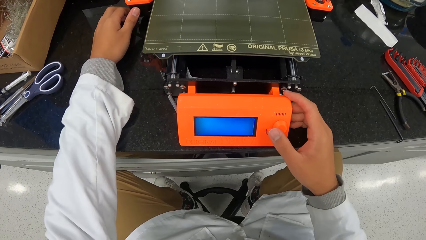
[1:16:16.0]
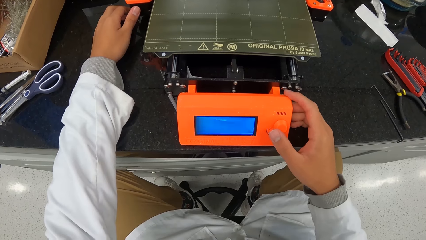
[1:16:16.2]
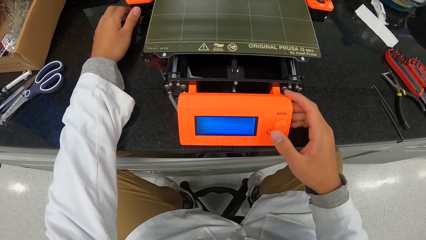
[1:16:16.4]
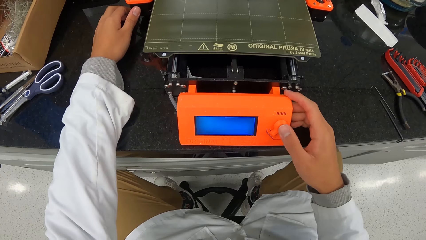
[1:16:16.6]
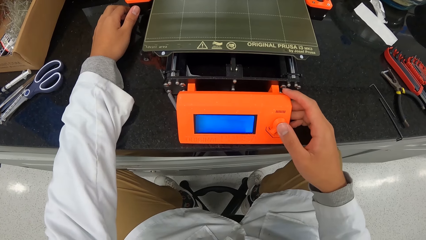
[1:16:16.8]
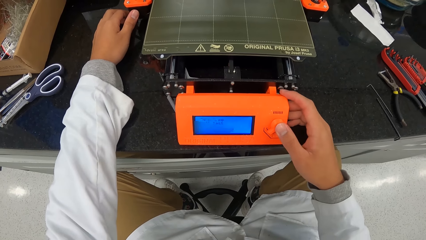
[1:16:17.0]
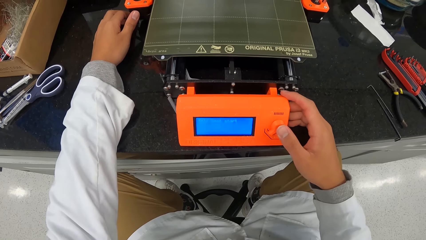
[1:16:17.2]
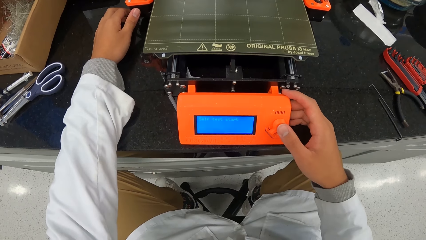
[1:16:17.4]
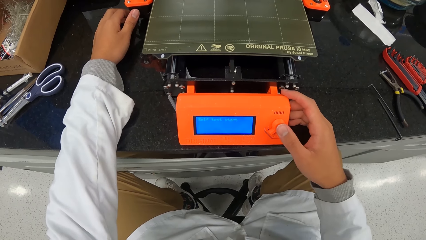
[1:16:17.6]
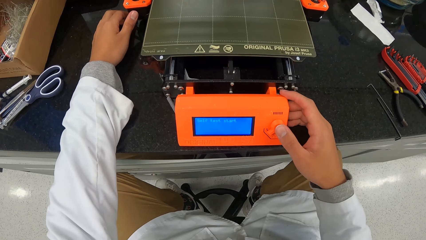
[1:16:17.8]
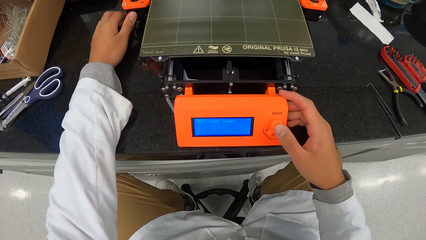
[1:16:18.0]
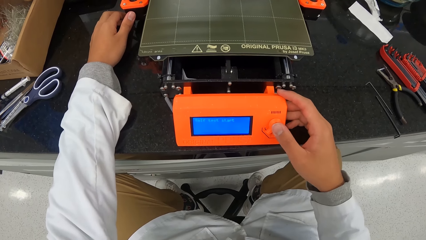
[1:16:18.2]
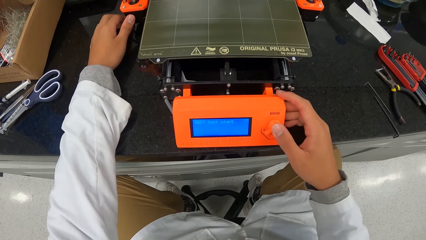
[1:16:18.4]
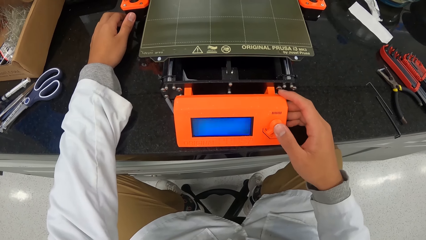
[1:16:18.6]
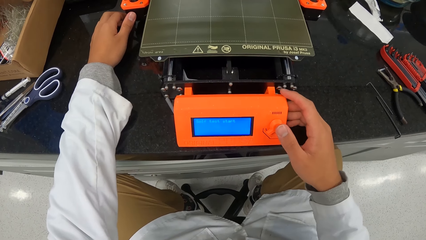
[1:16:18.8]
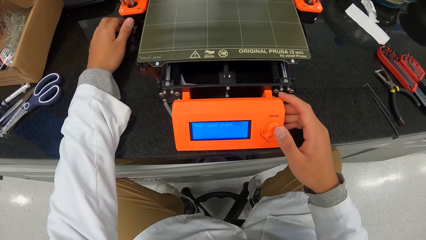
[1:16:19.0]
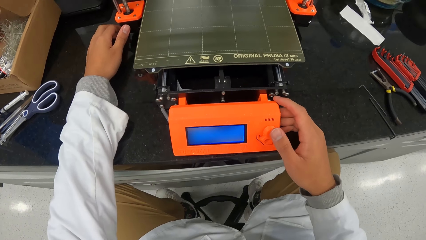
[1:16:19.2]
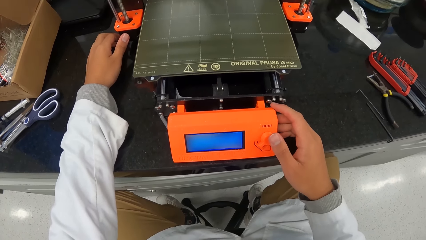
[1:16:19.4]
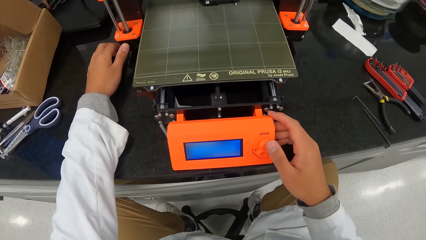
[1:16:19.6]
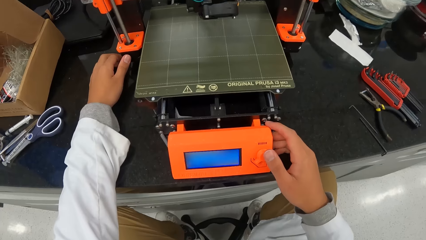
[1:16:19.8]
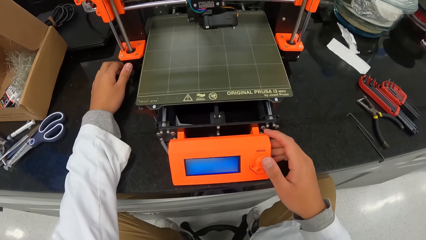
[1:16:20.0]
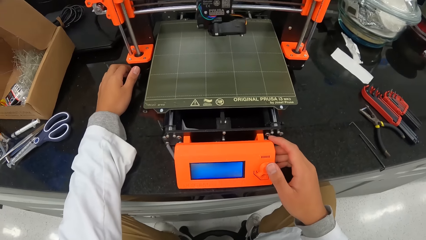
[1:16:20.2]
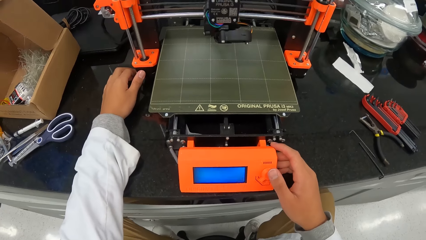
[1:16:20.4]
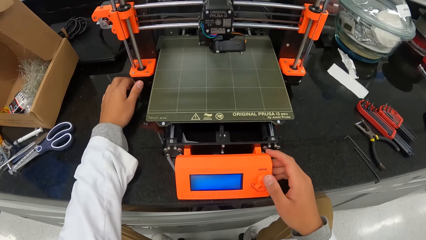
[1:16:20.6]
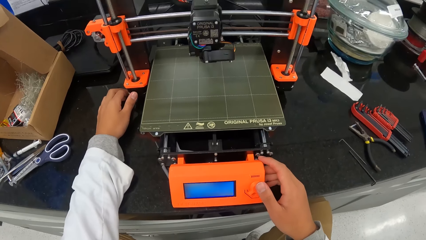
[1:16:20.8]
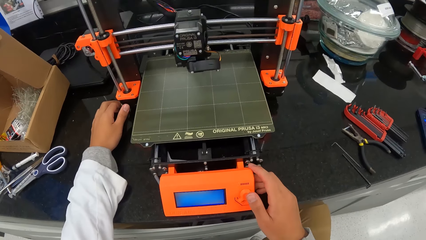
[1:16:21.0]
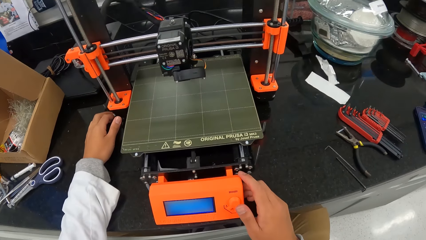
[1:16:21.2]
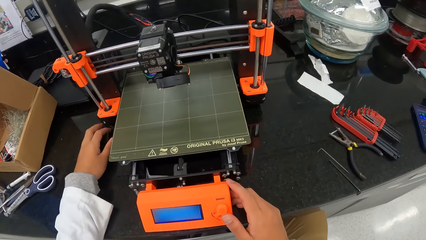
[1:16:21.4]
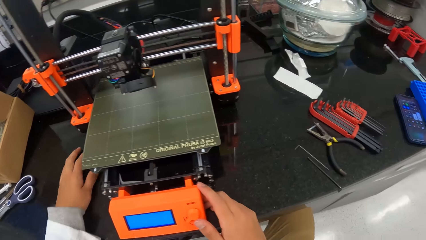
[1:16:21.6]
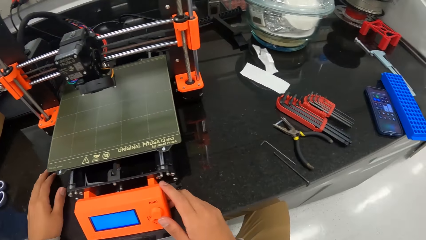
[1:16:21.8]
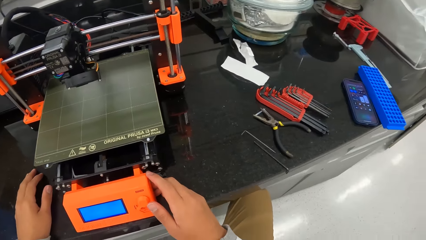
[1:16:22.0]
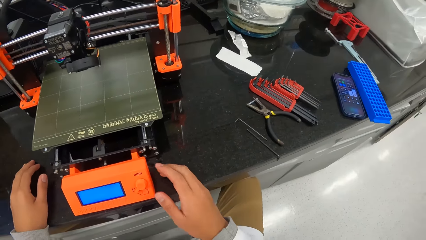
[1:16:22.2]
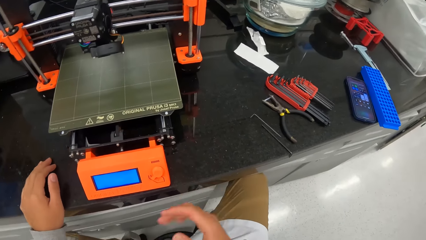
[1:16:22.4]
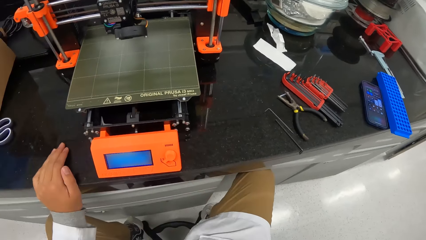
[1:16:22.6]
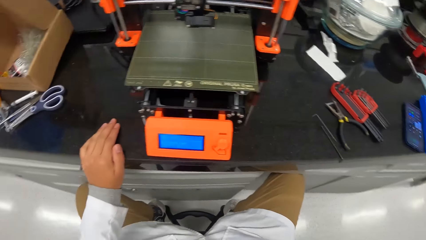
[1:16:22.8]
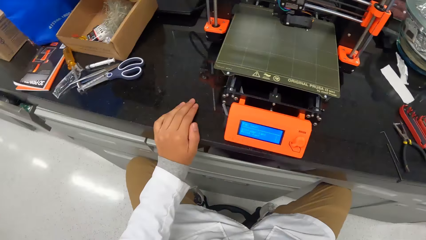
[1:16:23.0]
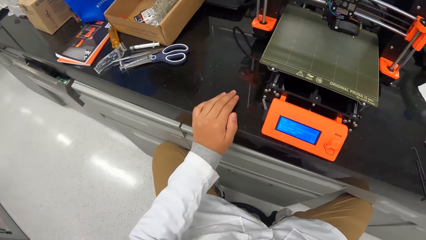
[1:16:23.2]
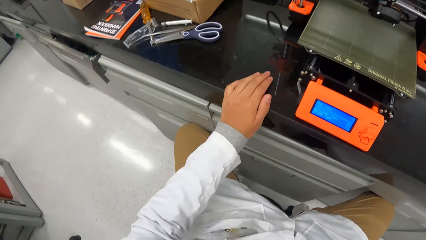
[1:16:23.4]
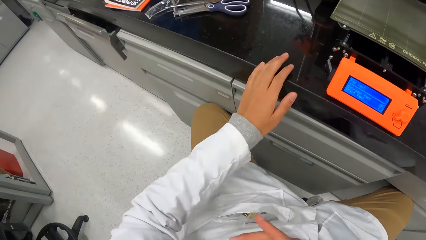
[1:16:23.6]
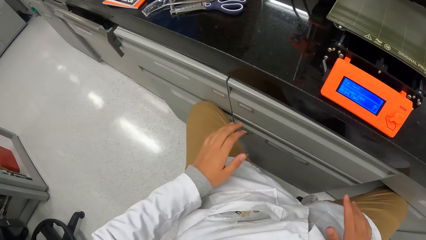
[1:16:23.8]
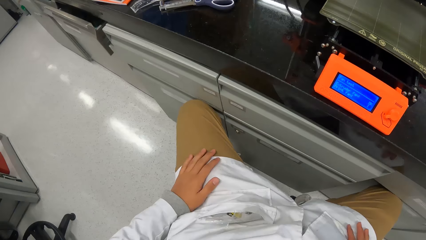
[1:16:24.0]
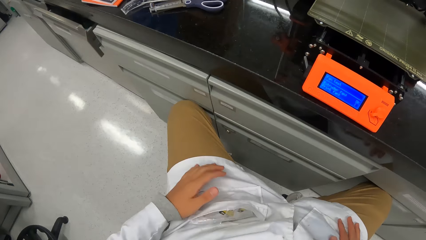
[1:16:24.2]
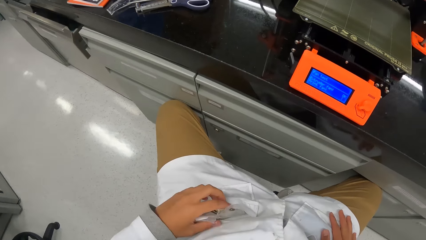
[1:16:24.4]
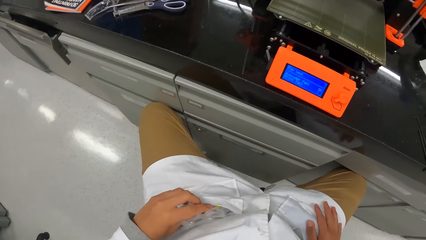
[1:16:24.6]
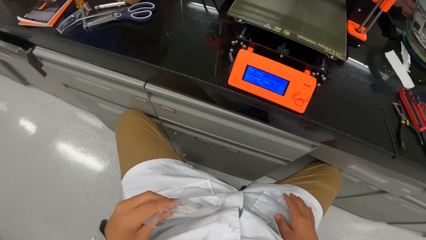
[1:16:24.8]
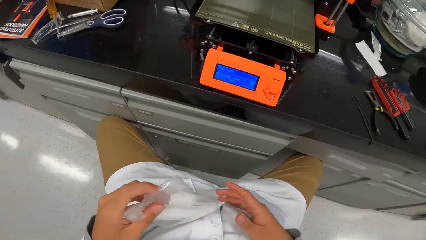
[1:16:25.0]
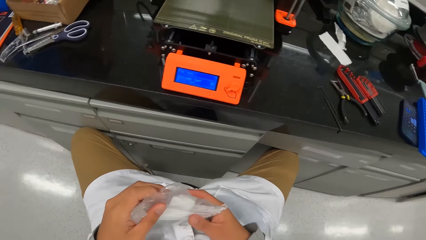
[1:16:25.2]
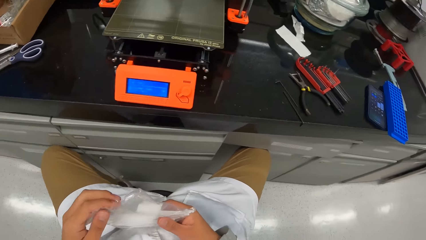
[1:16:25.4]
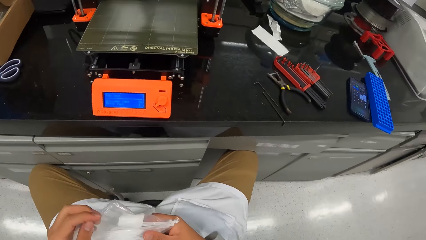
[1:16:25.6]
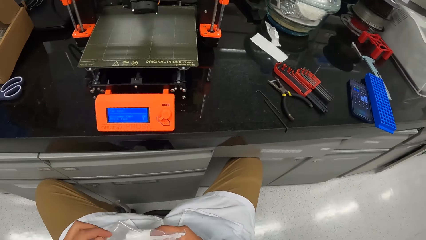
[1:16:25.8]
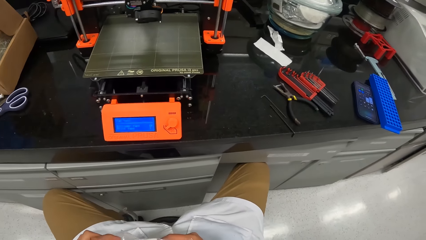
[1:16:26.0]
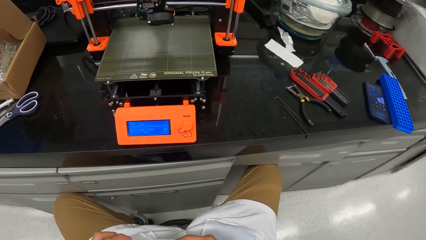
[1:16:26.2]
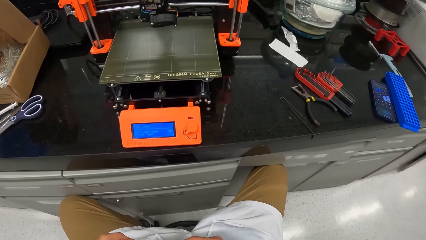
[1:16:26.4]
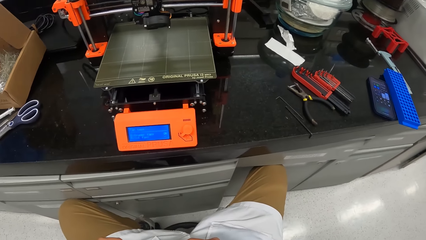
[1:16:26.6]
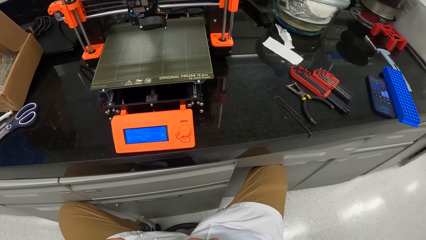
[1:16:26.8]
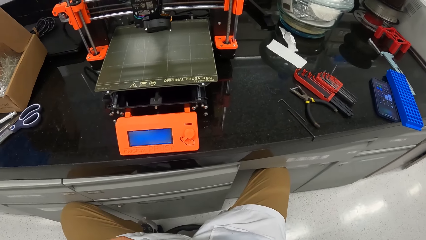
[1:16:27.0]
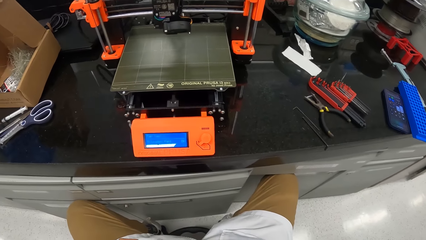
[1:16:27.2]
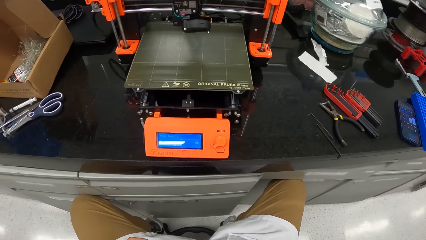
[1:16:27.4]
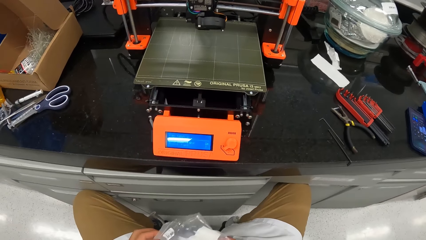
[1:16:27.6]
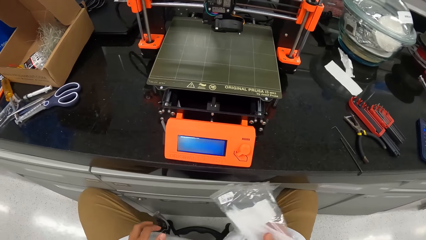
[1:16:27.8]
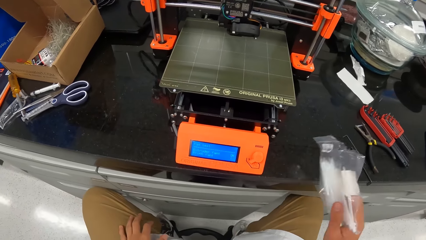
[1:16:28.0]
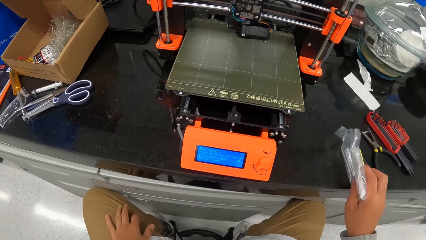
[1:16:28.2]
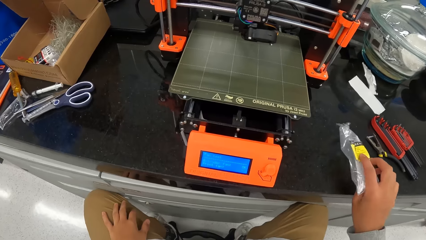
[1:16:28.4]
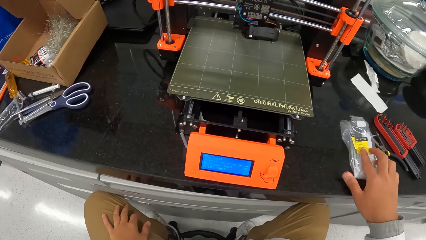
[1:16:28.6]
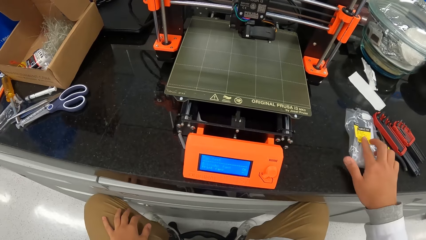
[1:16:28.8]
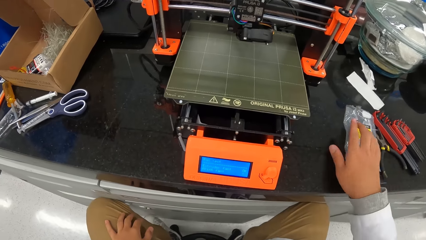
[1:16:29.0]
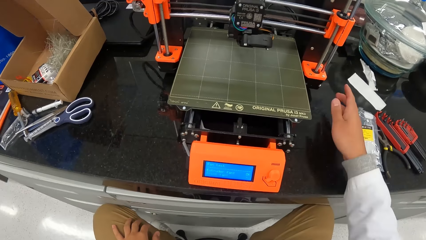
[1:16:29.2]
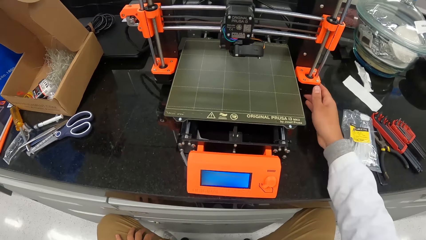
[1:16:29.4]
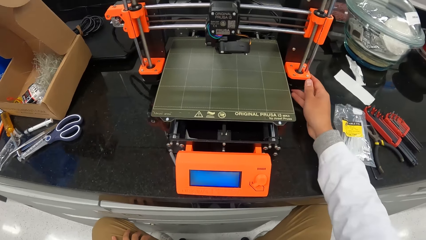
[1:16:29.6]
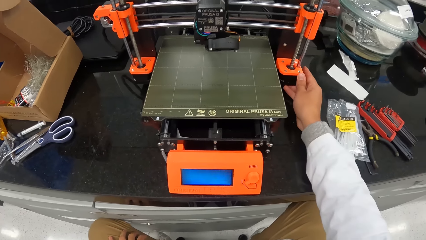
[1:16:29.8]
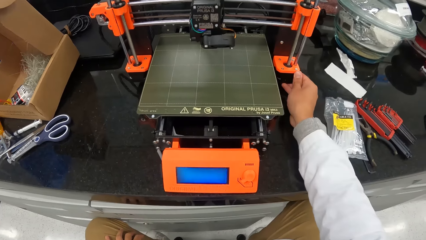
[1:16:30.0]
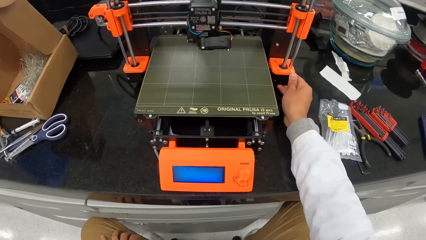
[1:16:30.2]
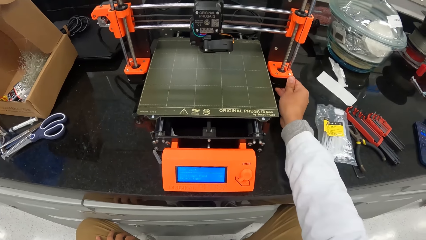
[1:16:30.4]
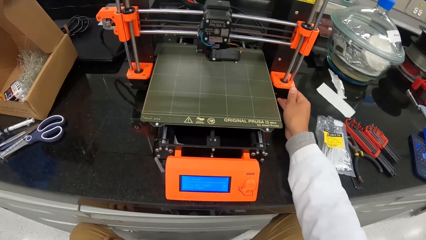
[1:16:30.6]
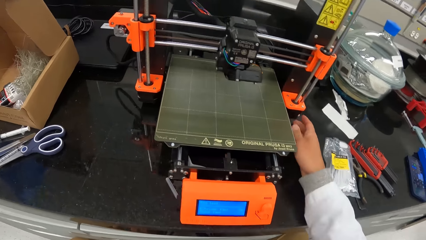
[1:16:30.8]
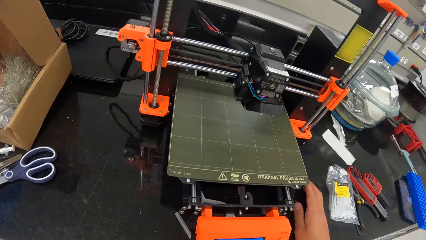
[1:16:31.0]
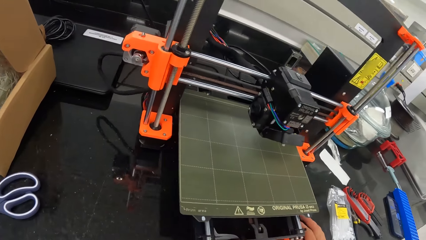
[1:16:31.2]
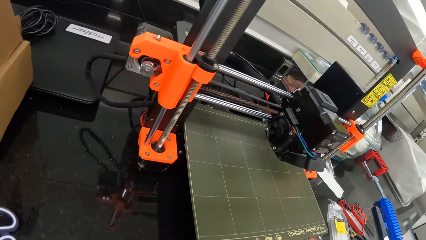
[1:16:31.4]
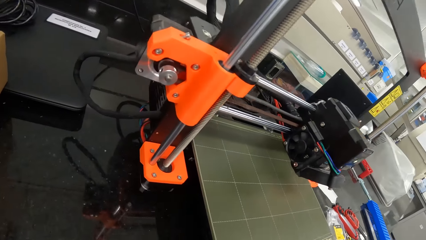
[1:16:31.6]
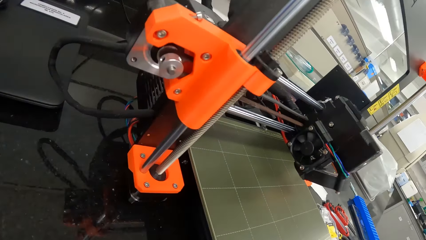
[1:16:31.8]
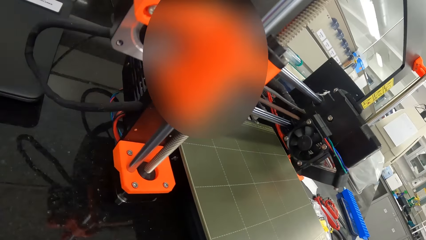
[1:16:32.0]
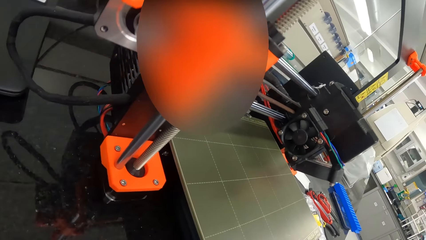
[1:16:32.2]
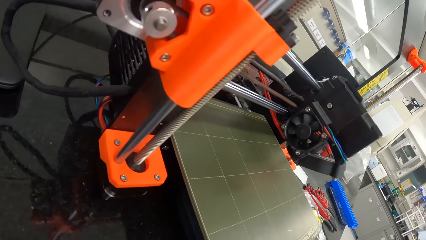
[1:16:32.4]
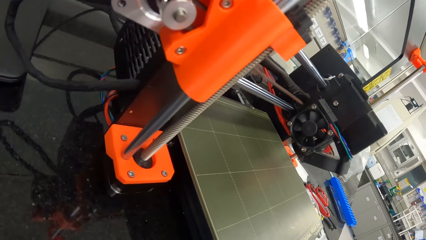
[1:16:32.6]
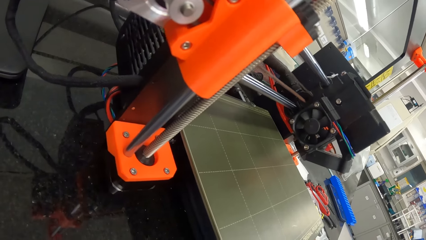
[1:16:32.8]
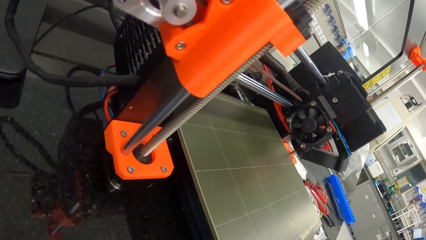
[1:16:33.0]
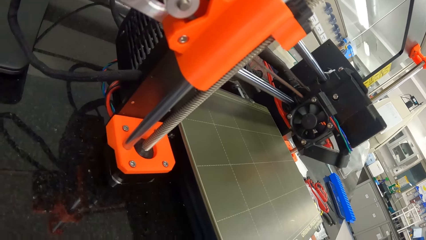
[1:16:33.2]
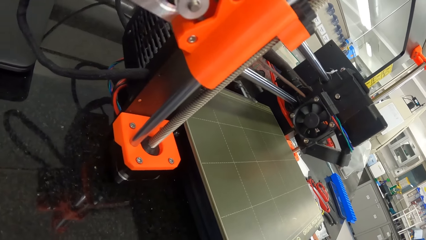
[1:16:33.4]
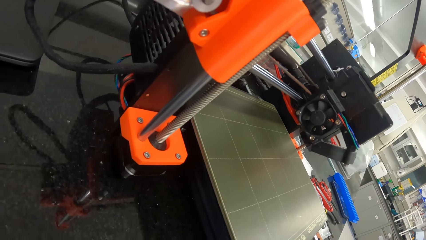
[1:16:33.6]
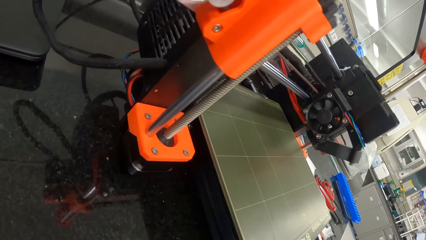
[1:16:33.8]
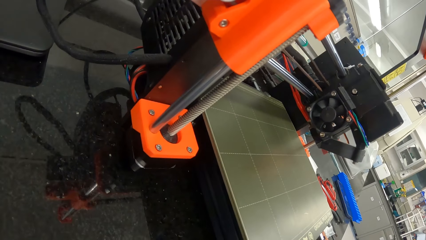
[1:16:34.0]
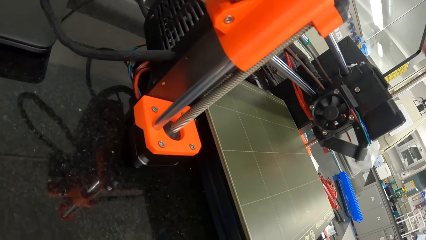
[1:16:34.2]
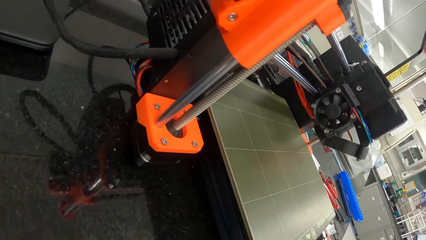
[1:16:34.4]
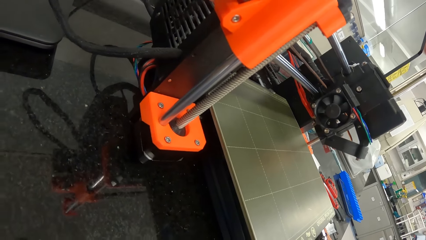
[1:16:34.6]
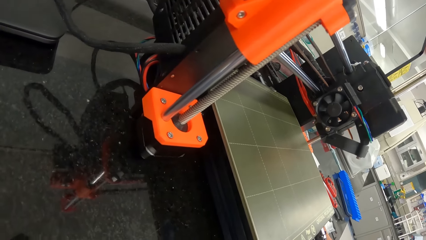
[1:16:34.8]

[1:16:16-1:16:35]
The camera wearer removes a pack of plastic seals or packet from his pocket with his left hand. He puts the packet on the counter. He pushes the printer. He looks at the 3D printer.
